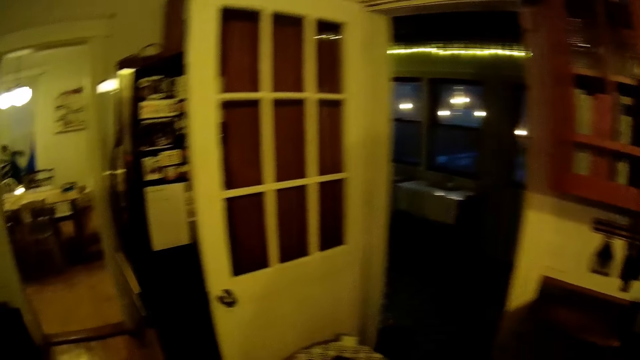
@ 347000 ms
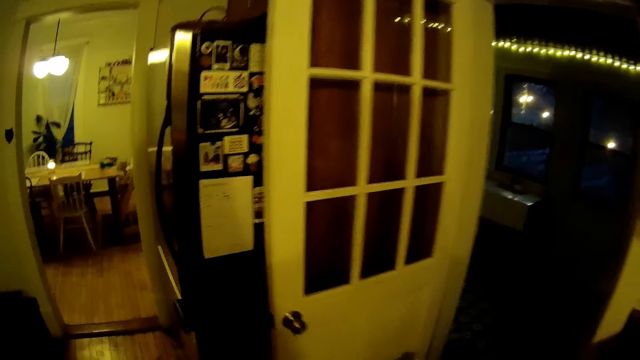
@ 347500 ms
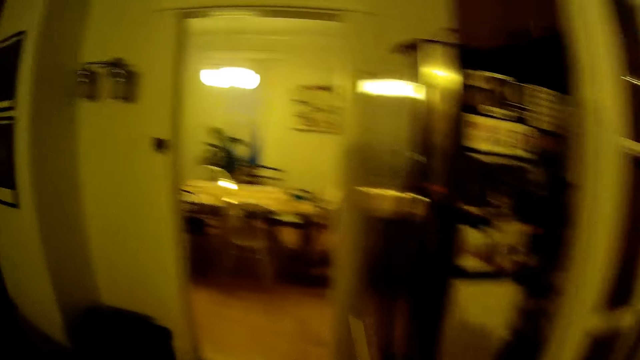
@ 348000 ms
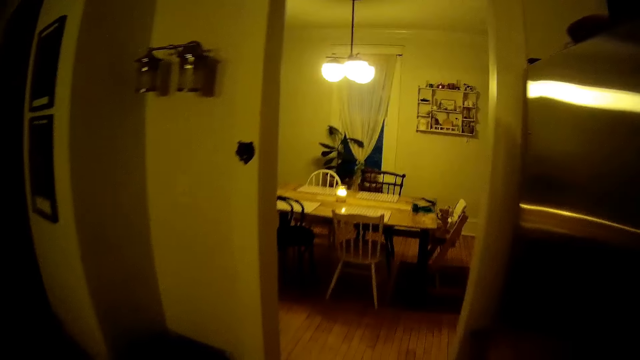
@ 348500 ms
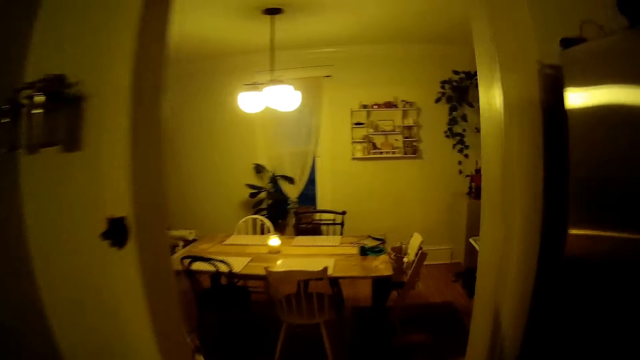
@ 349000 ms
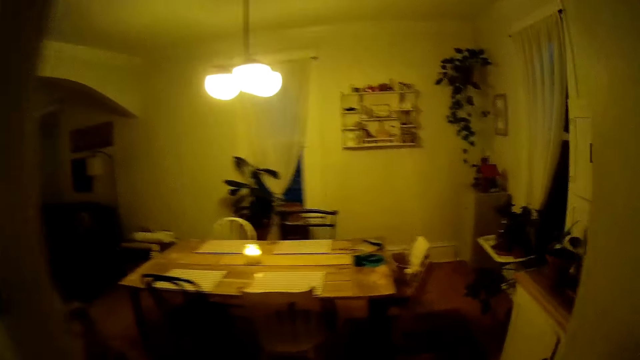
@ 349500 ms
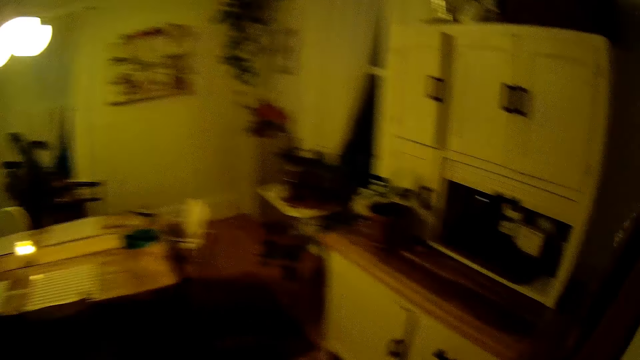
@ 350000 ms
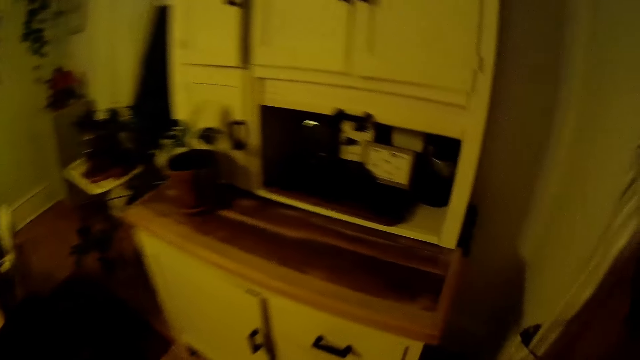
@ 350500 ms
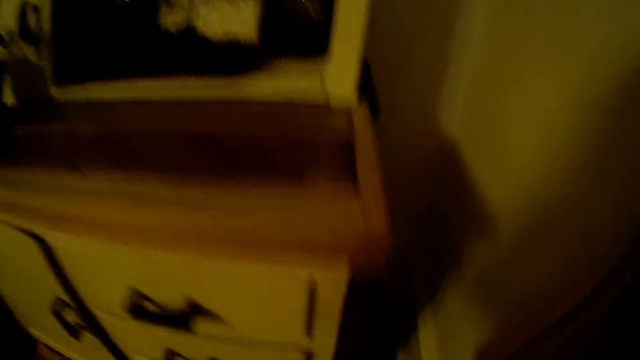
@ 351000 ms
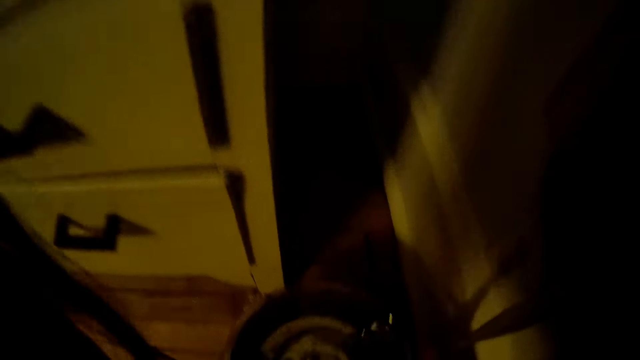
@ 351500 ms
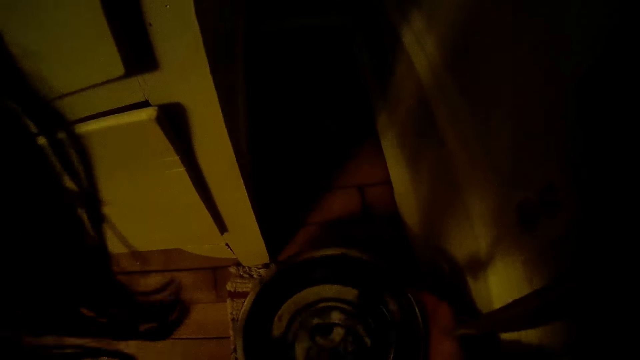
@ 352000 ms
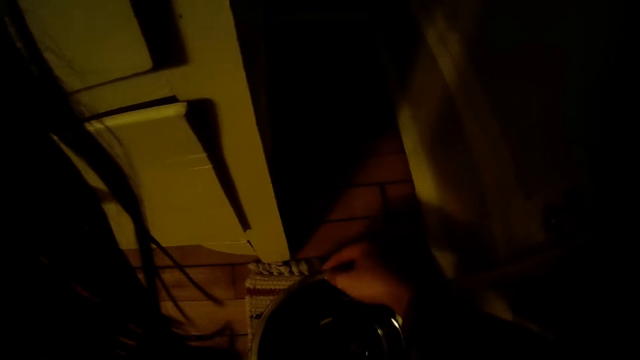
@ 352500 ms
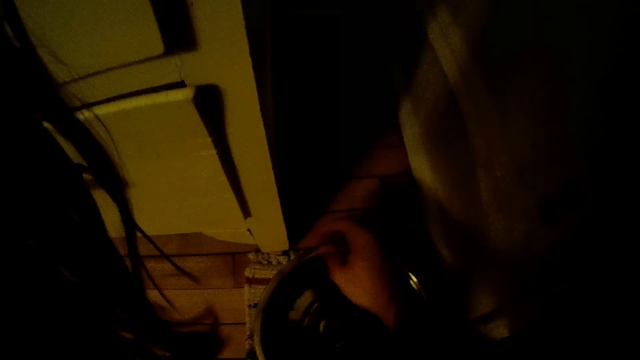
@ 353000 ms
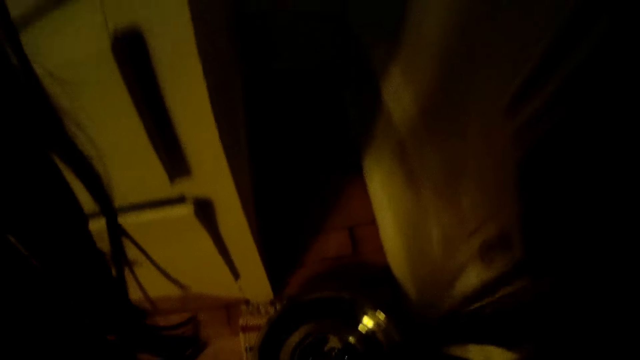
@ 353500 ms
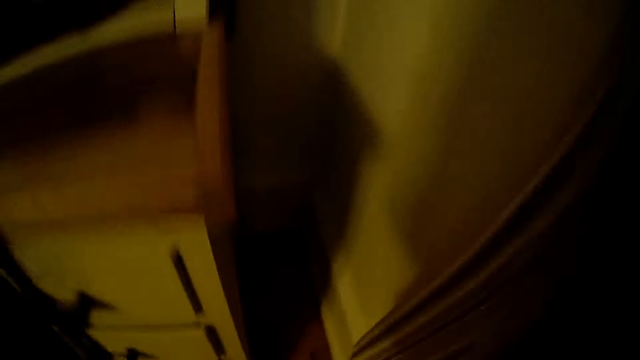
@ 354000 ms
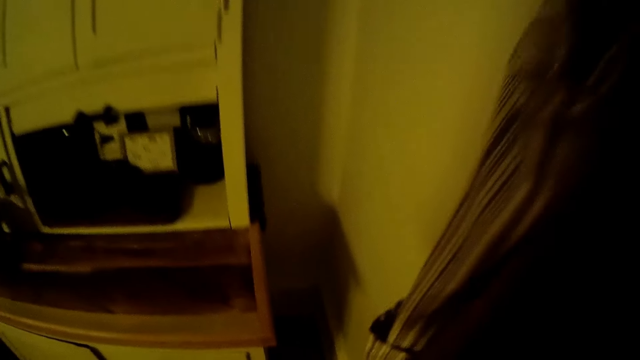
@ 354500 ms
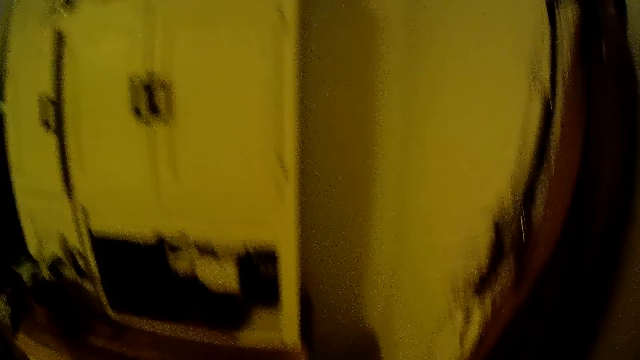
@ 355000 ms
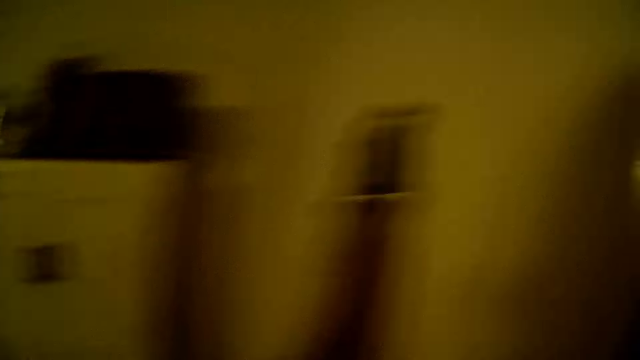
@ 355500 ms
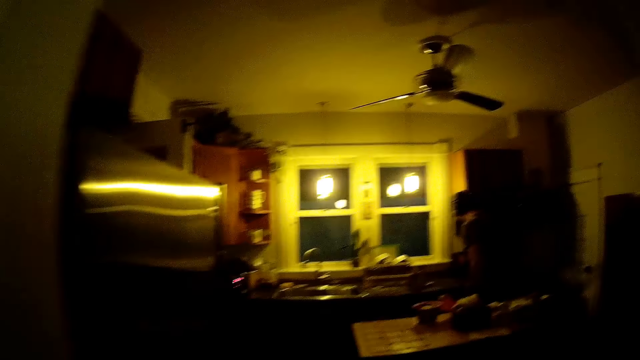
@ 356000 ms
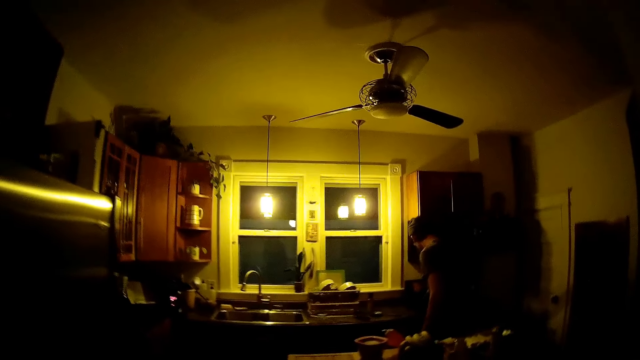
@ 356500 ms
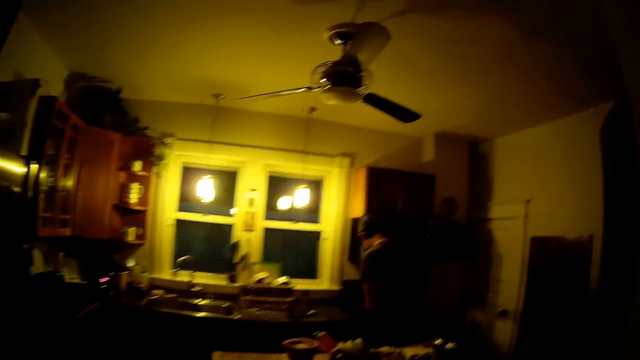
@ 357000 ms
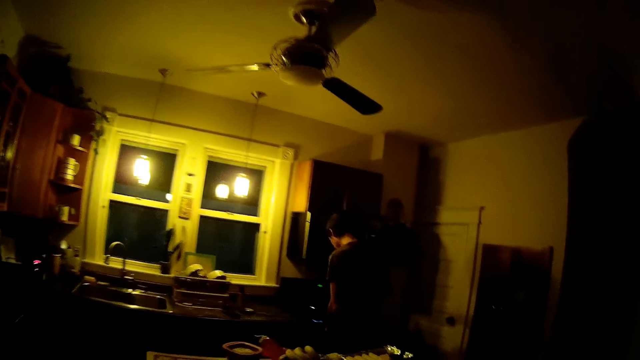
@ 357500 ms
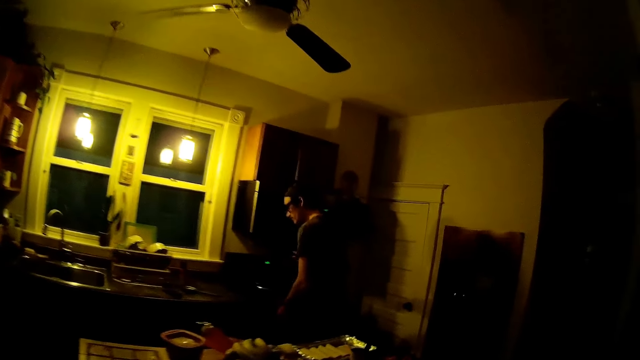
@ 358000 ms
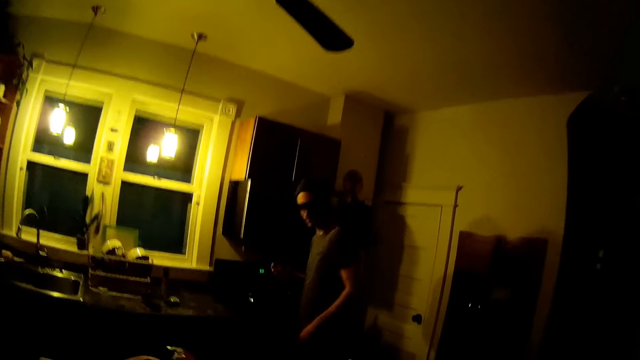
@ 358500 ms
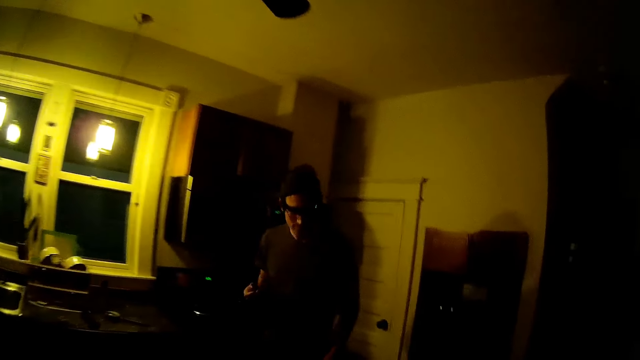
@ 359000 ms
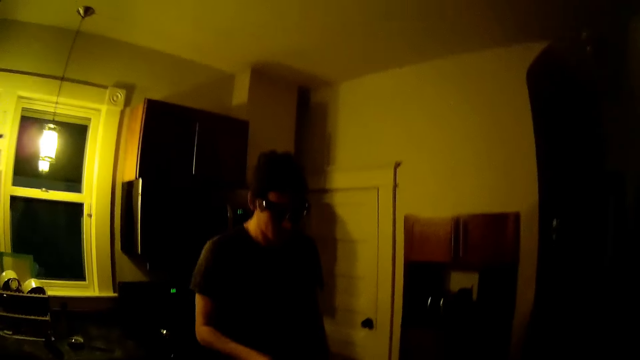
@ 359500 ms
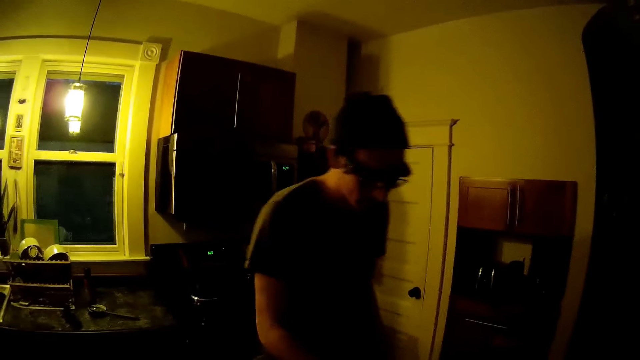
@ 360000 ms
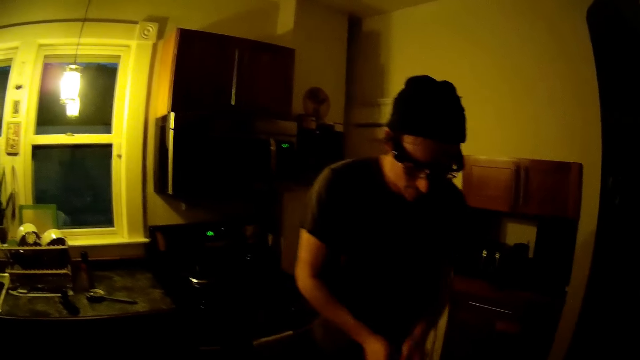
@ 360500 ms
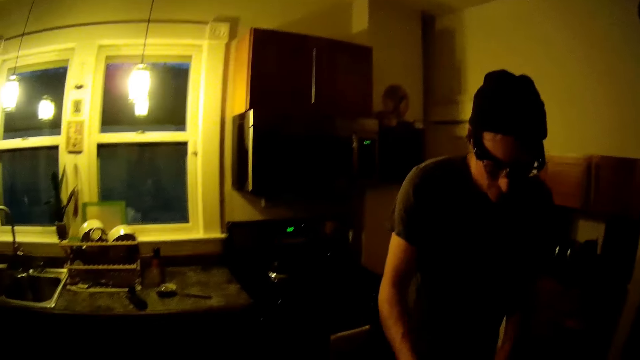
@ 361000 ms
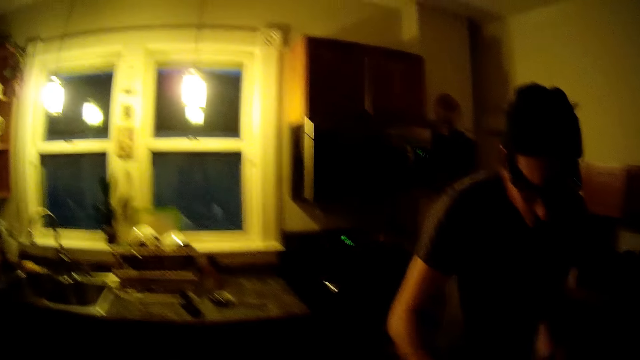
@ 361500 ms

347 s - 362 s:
The camera wearer turns off the tap. She walks into the dining room. She drops a dog plate beside a pastry shelf on the floor with her hands. She walks into the kitchen. The man stands in front of the cooker. The man holds a tong with his right hand.

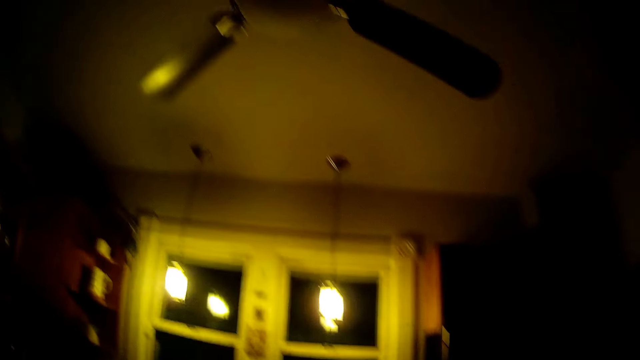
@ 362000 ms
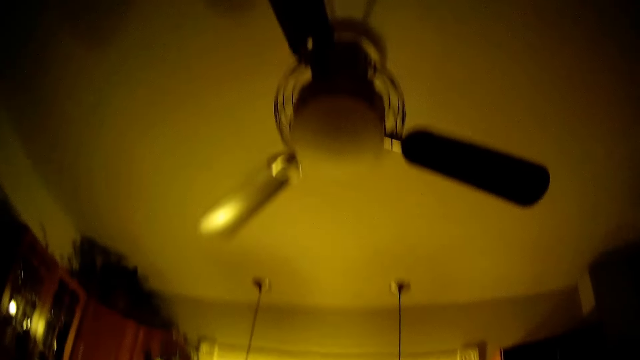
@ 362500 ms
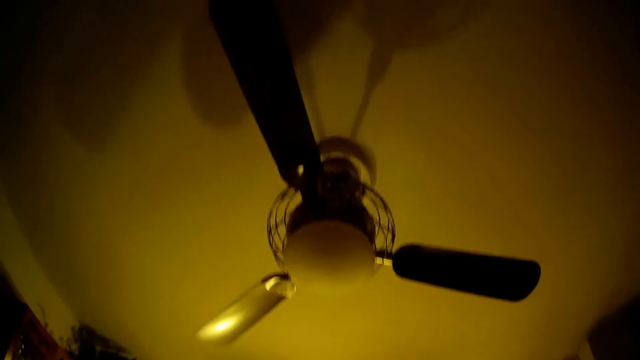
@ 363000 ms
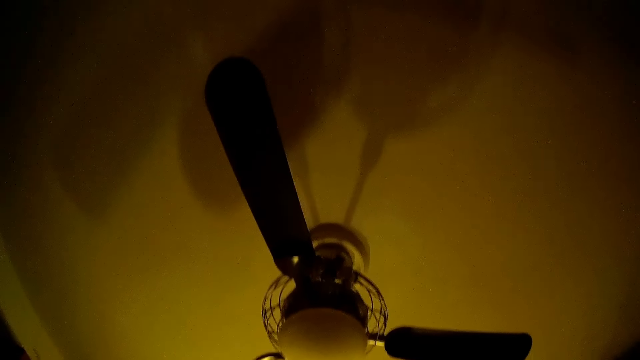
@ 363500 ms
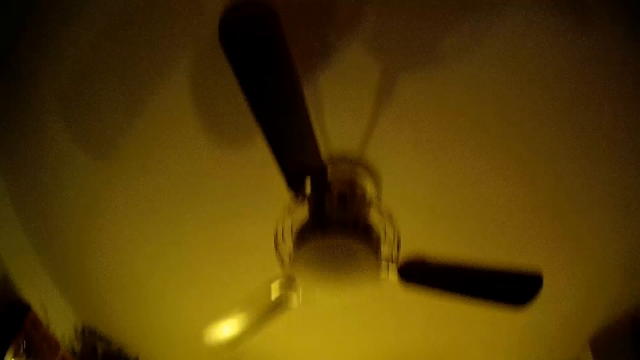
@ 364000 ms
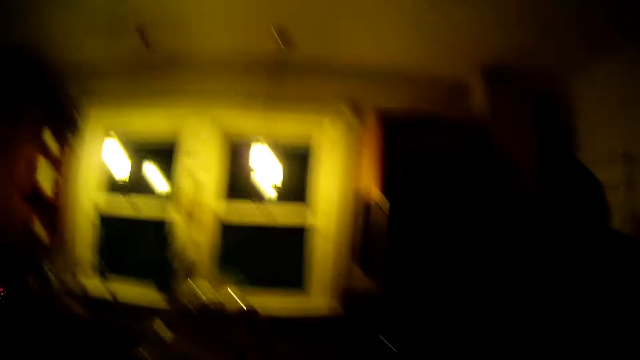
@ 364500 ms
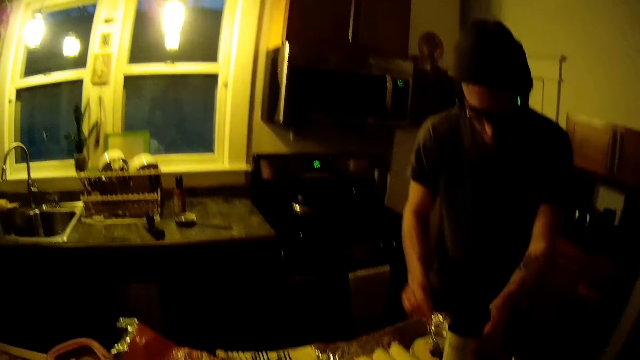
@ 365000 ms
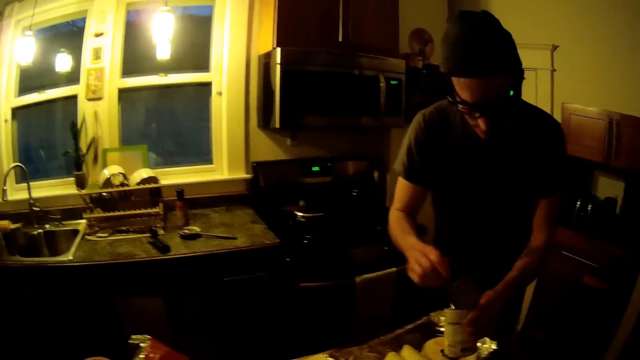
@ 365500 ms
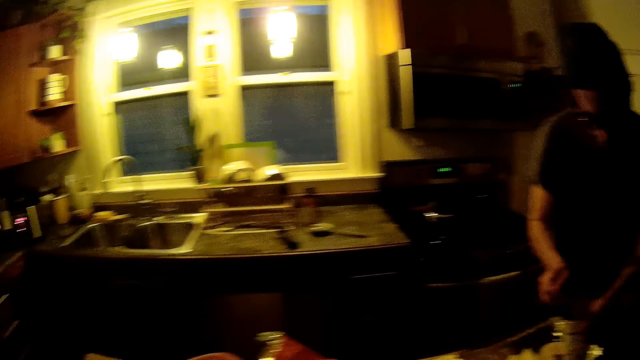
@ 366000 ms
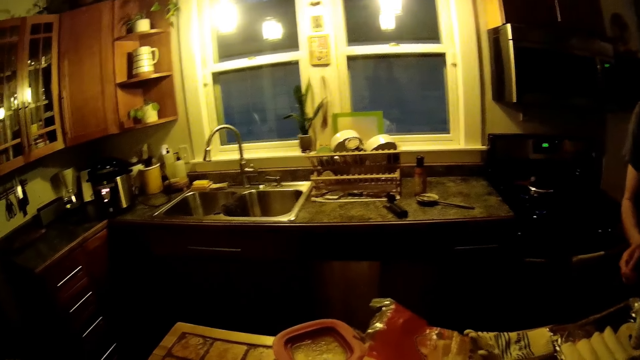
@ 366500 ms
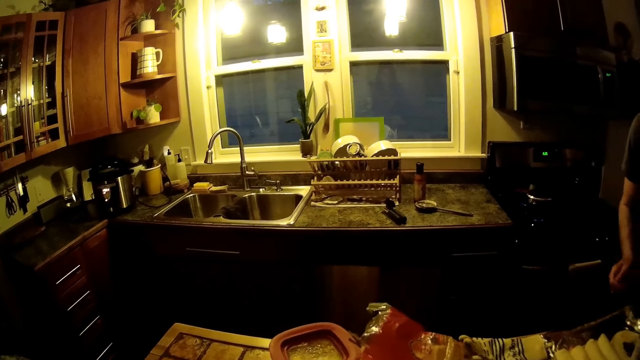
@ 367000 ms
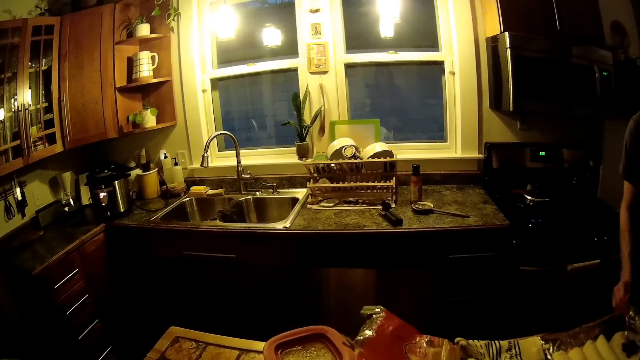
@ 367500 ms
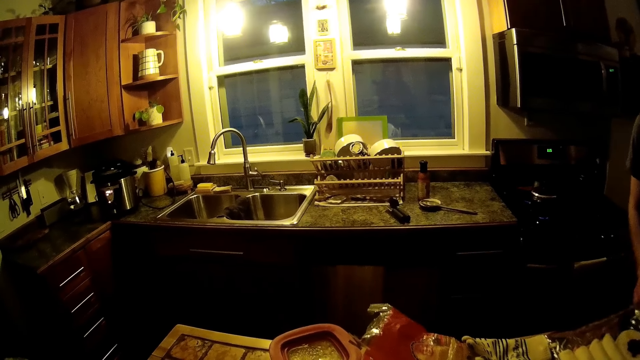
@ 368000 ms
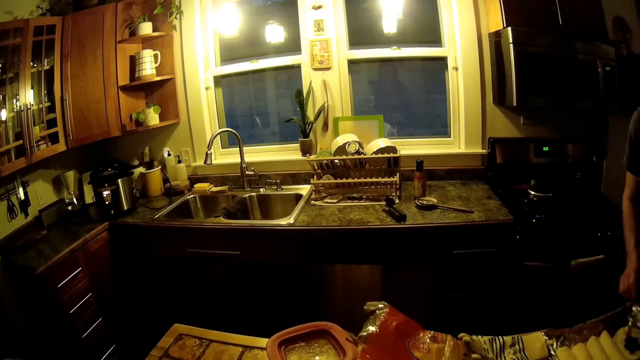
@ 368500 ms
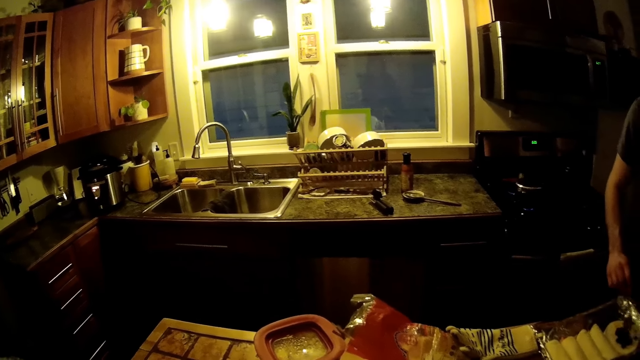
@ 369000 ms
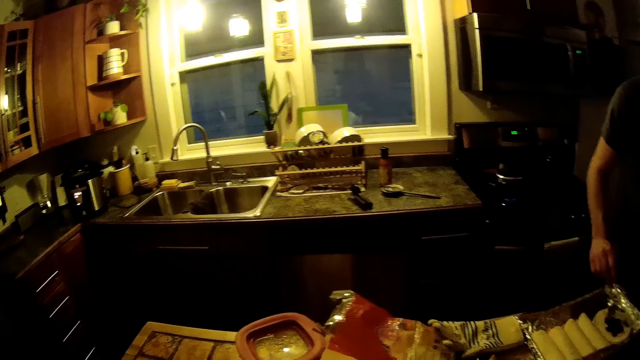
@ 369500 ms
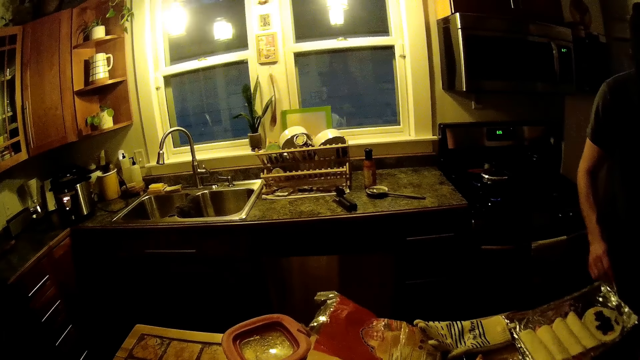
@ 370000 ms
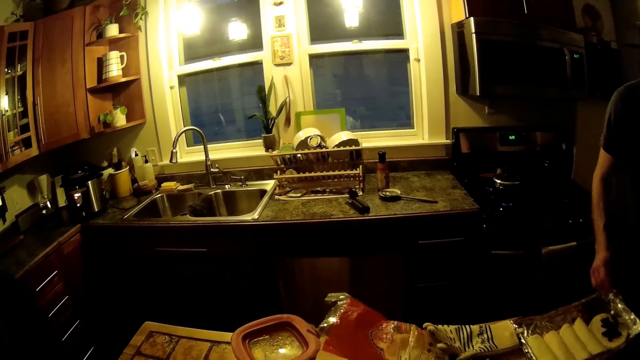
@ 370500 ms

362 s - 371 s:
The camera wearer looks around the room. The man puts sauce on a dough with a spoon from a sauce can on a kitchen counter. He spreads the sauce on the dough with the spoon.
